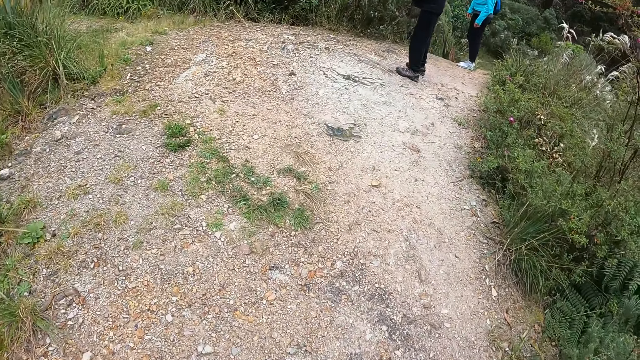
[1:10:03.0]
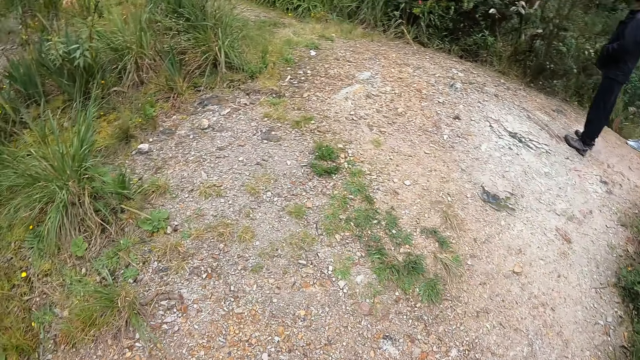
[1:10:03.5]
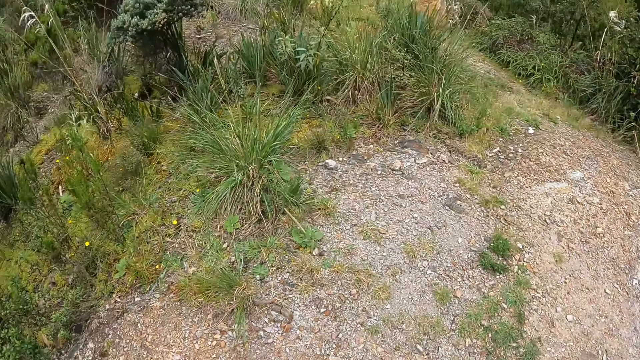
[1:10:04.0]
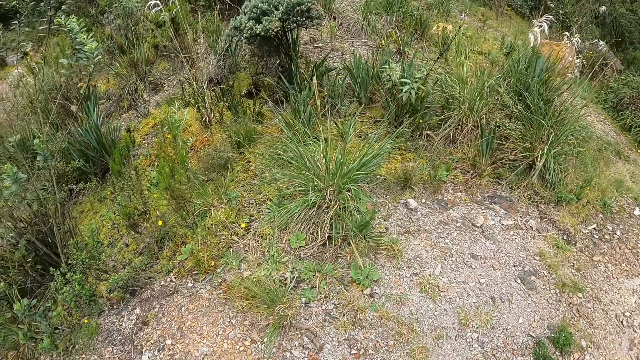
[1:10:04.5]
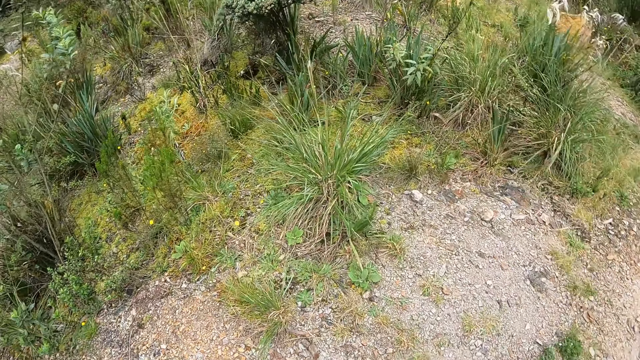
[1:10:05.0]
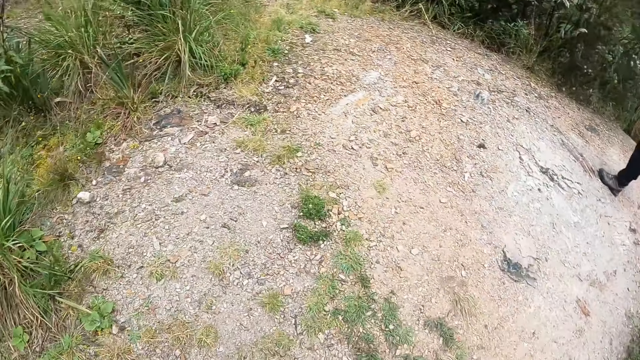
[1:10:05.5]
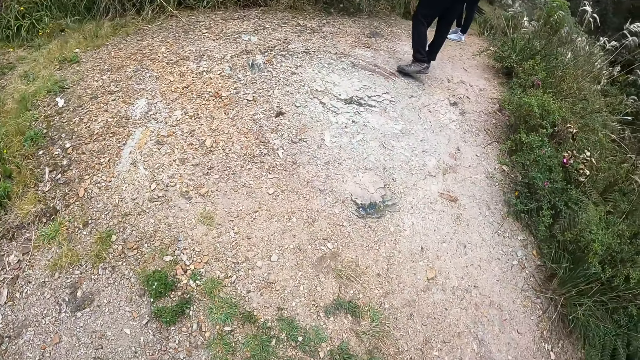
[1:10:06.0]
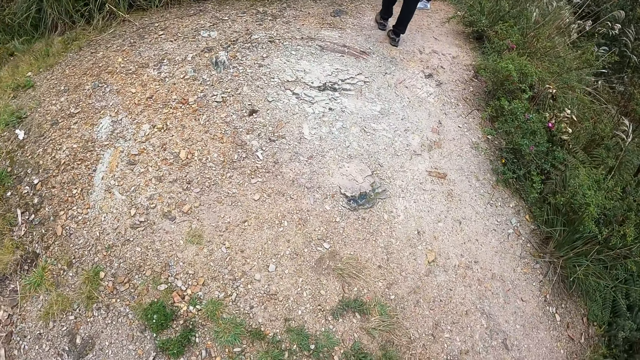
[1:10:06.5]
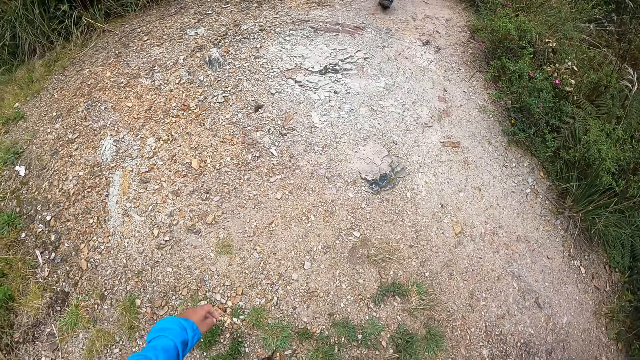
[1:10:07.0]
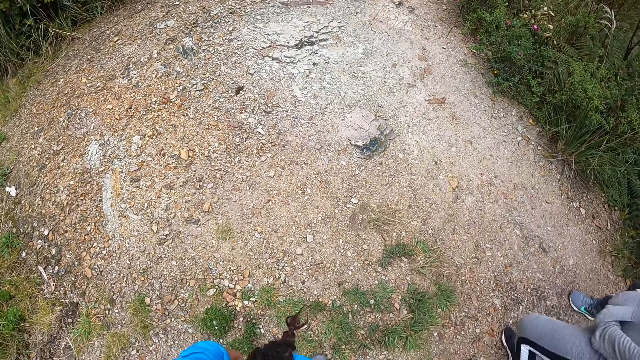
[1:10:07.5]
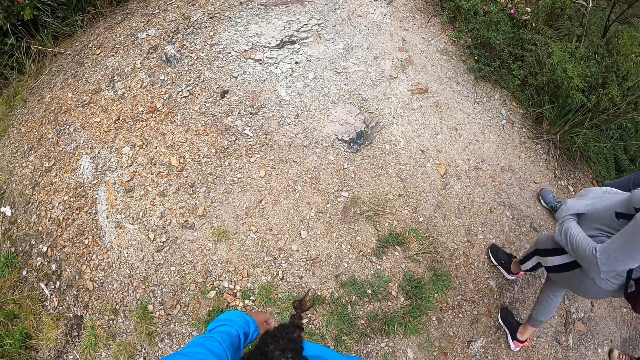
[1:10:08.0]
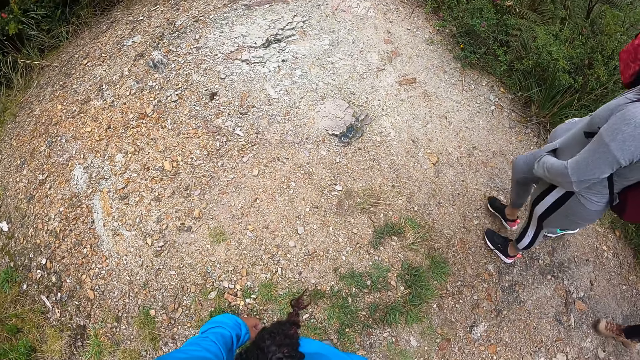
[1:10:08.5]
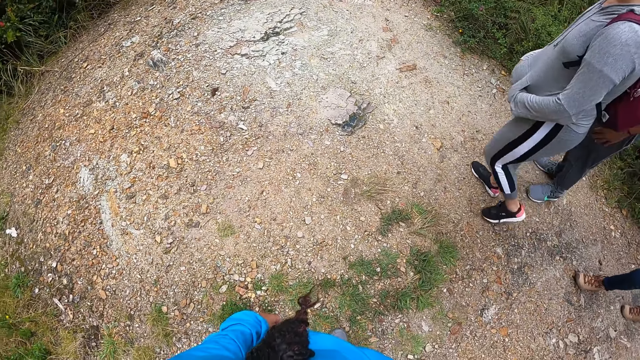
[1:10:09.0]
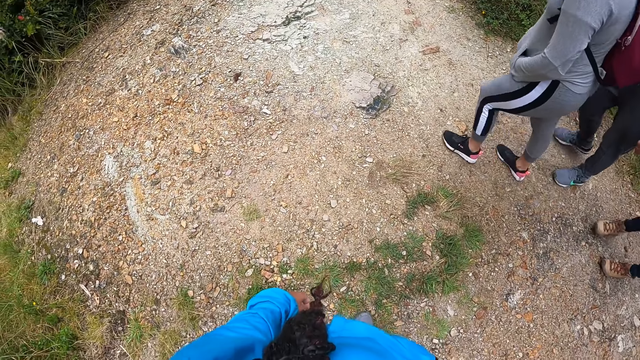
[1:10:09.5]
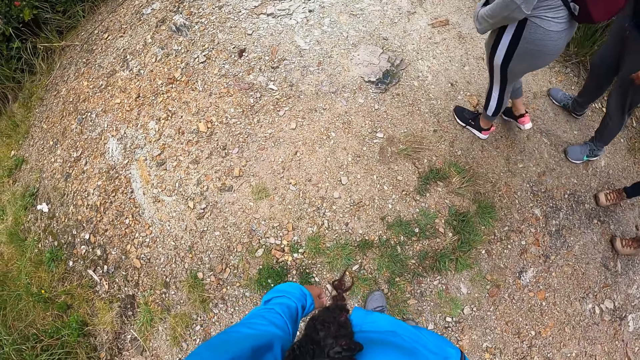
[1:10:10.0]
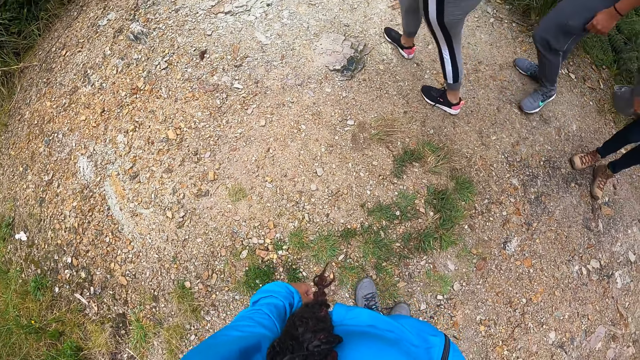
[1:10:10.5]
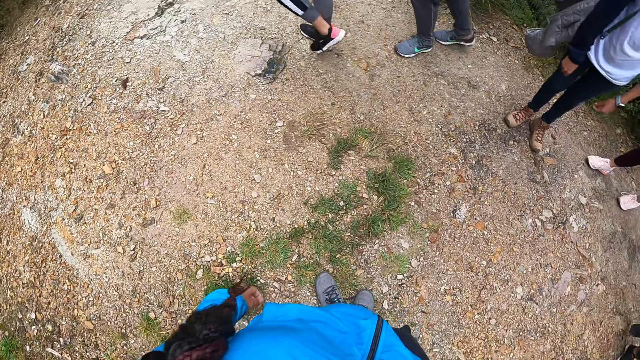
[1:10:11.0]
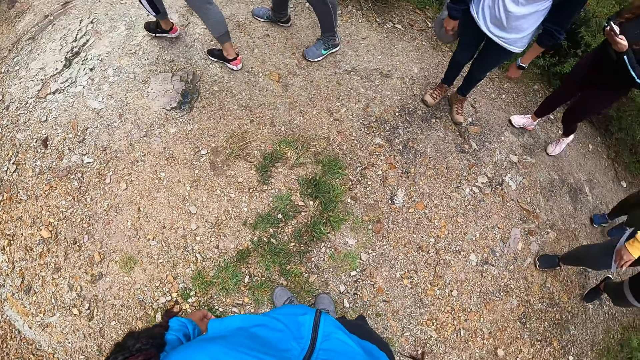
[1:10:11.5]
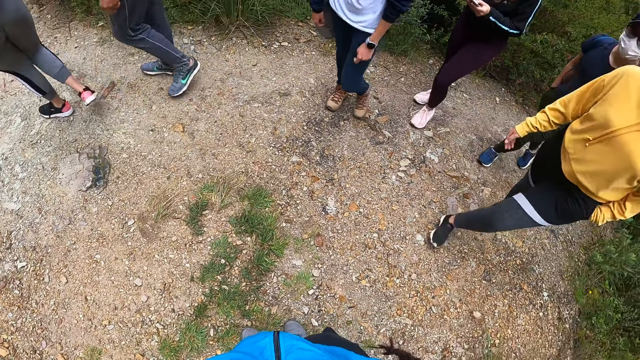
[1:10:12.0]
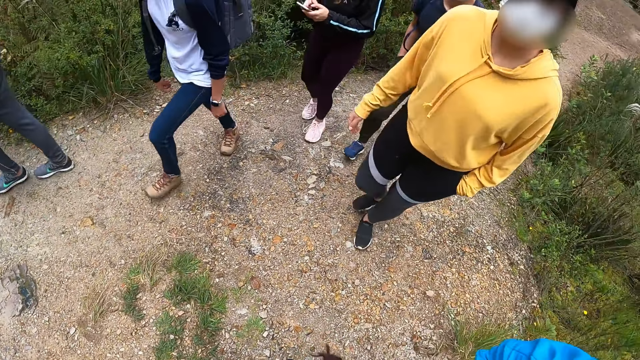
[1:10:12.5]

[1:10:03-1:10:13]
The camera wearer scans through the field.

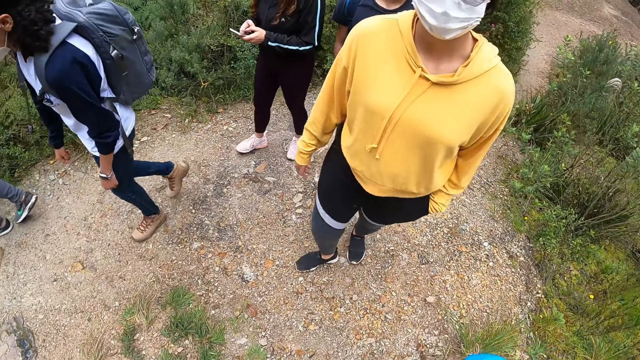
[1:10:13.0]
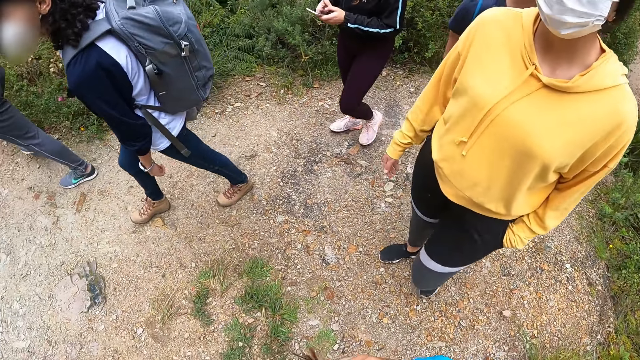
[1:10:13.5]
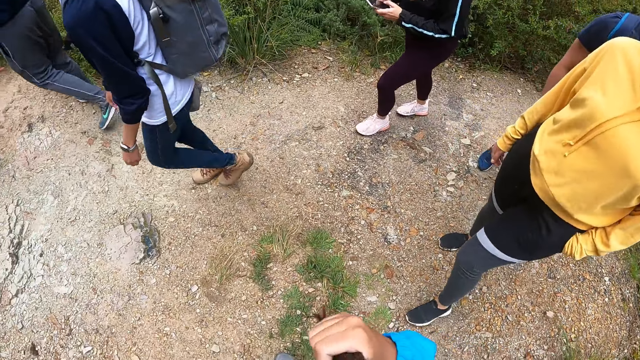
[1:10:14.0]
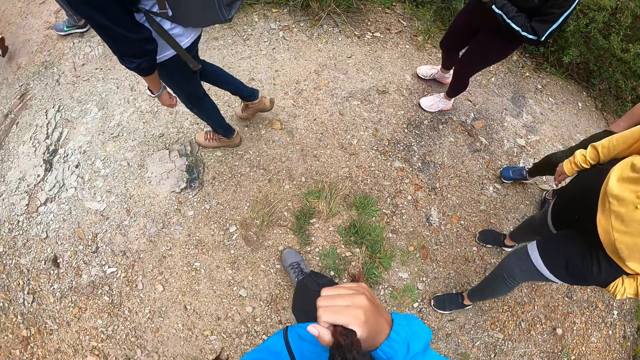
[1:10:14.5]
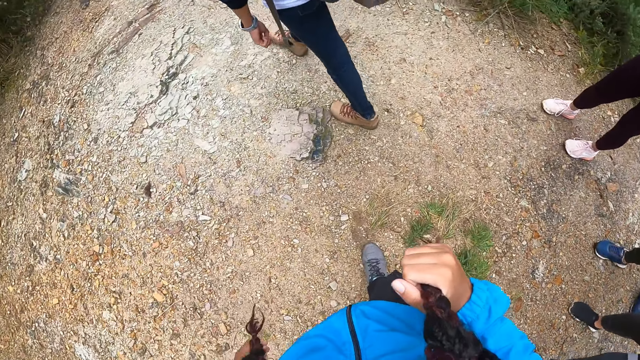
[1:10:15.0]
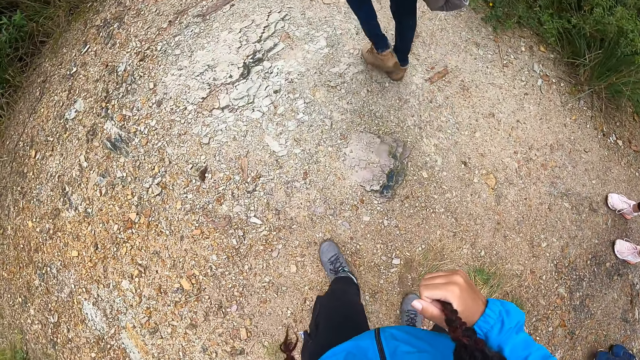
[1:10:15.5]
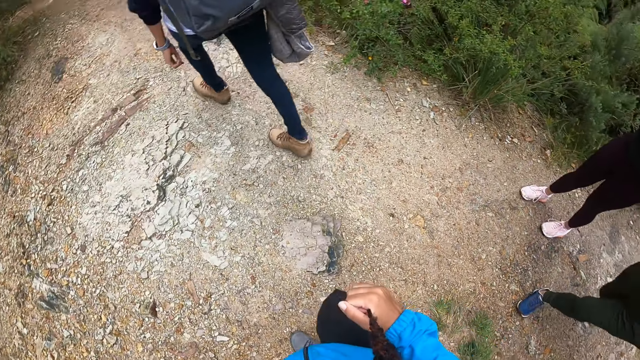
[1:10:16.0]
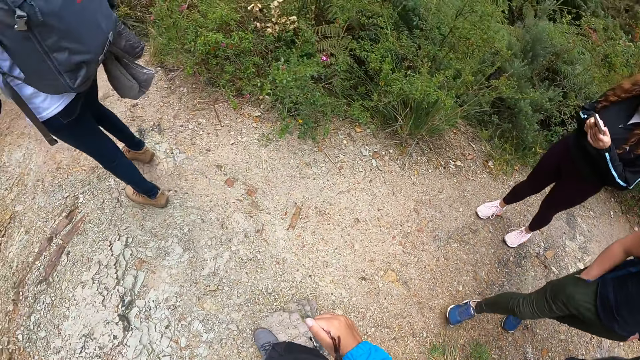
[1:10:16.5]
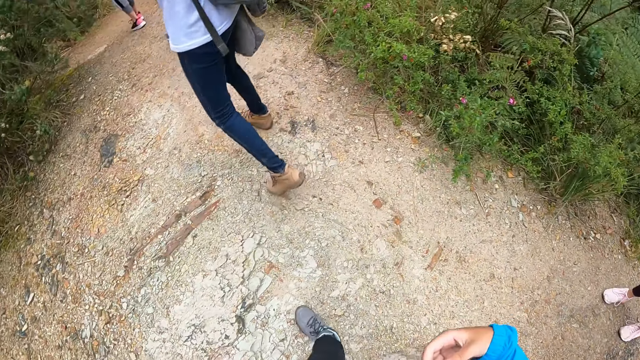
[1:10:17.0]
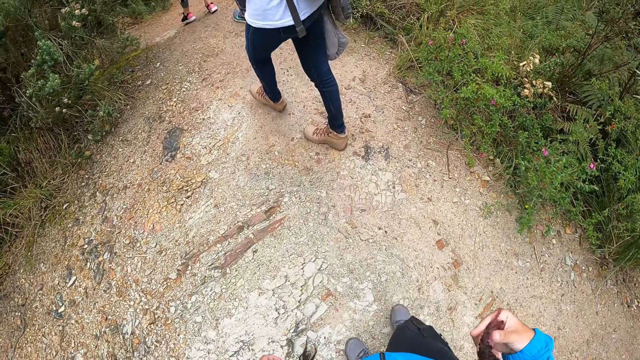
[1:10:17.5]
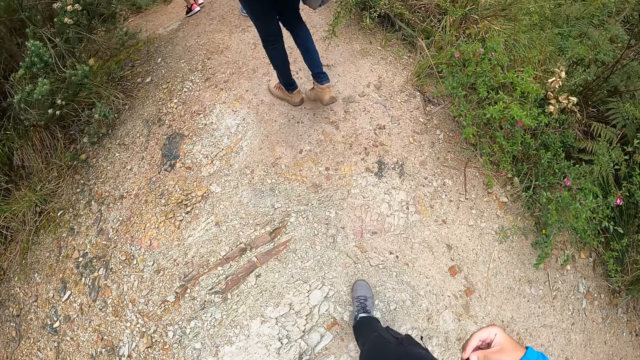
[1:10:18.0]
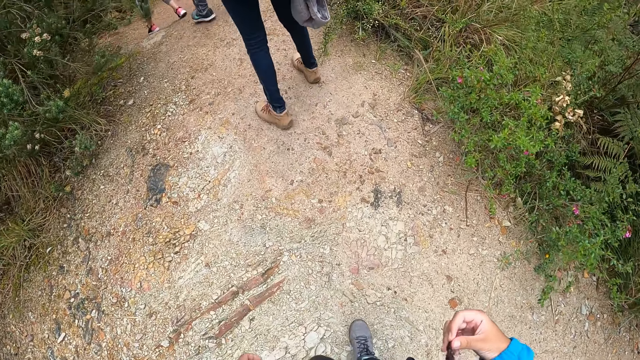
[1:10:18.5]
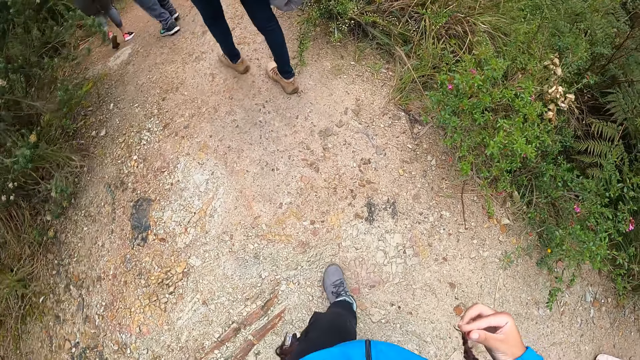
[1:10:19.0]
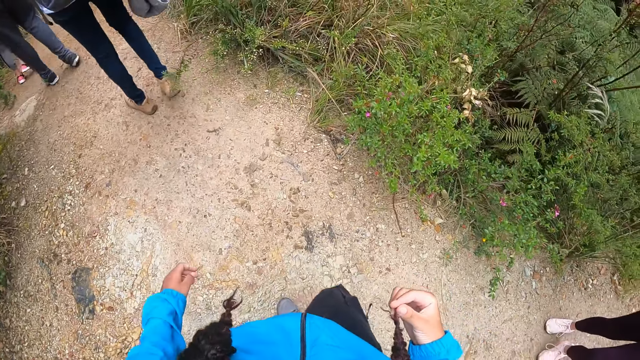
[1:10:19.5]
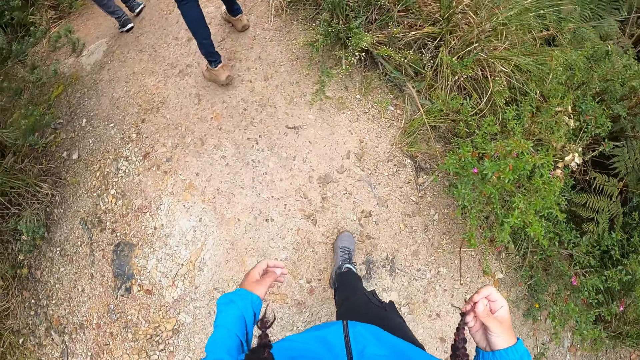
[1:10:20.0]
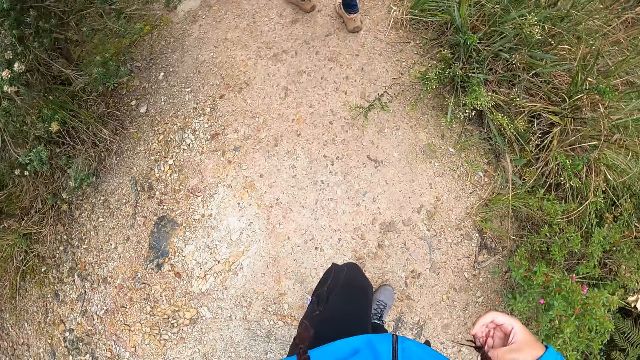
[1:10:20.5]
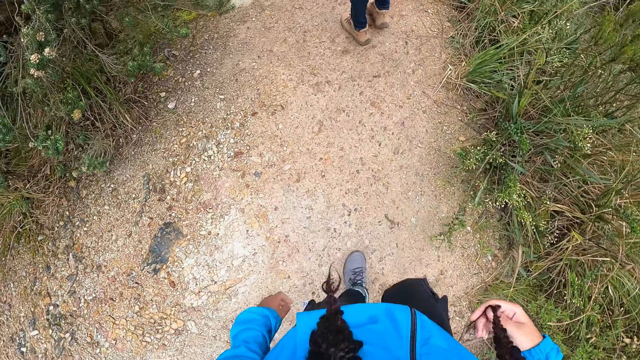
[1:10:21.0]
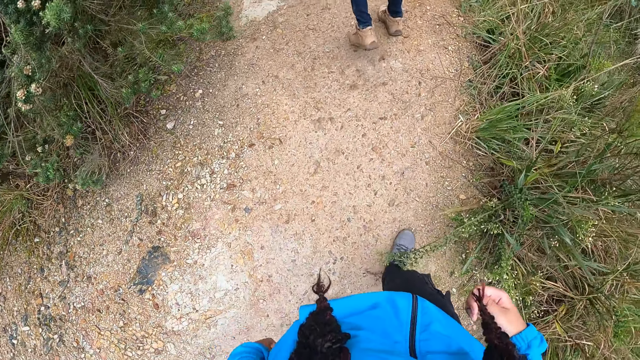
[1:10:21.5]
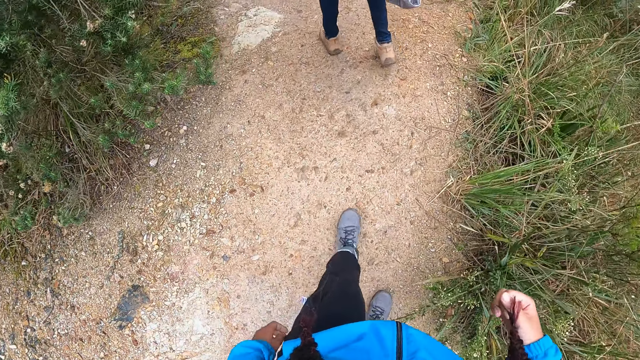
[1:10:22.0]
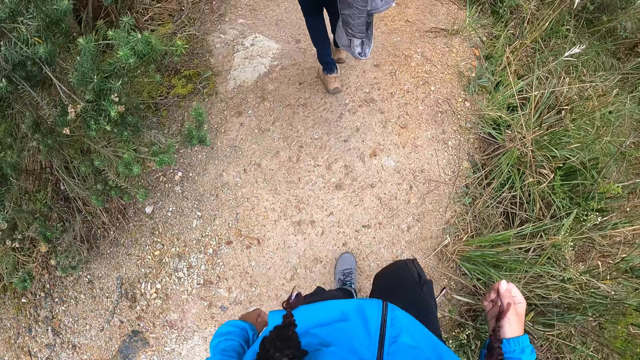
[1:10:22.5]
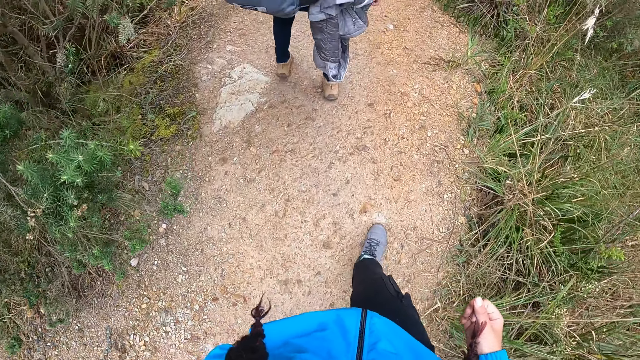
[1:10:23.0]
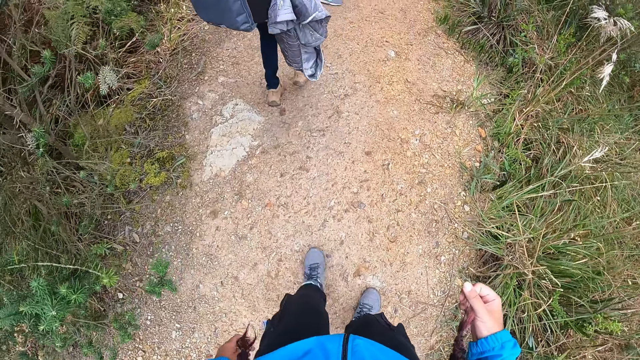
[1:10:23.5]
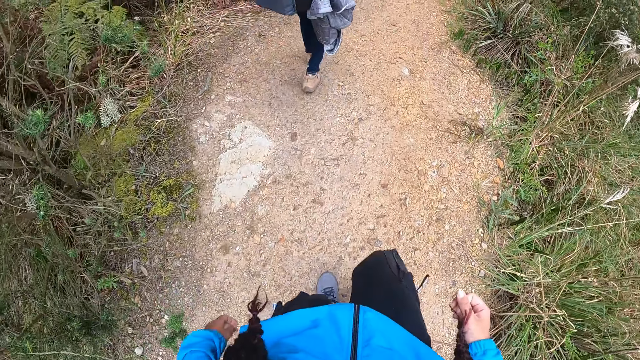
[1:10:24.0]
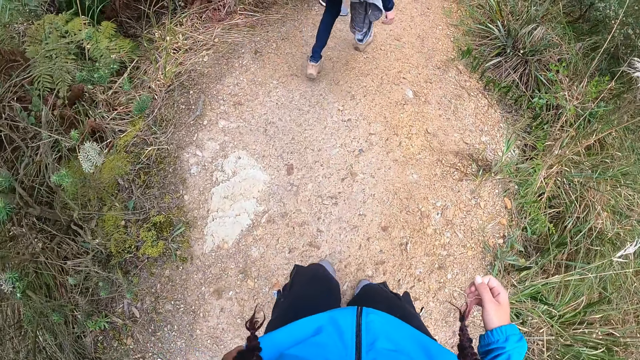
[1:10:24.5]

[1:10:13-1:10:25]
The camera wearer walks in the field with the people.
